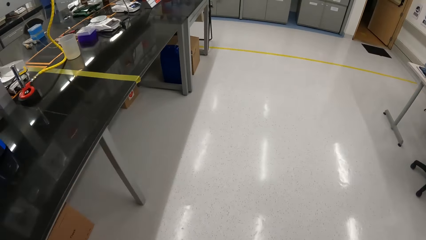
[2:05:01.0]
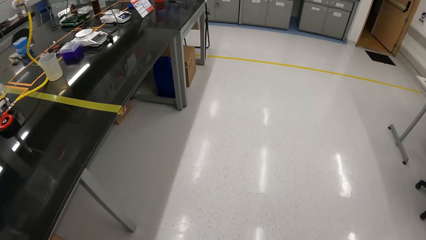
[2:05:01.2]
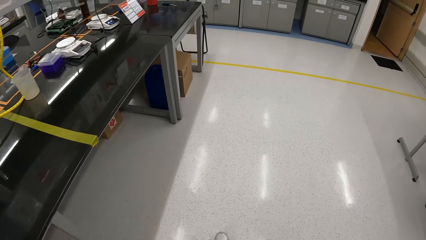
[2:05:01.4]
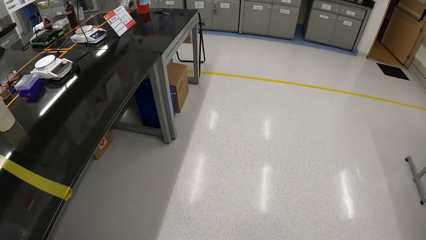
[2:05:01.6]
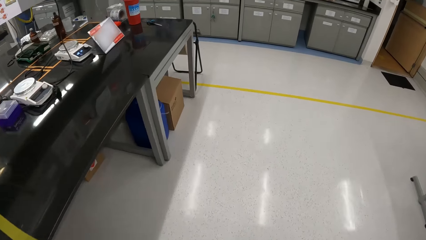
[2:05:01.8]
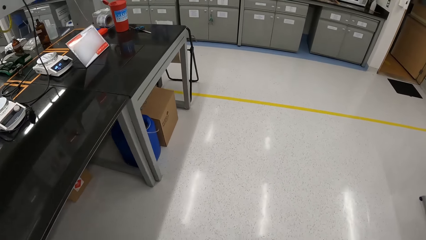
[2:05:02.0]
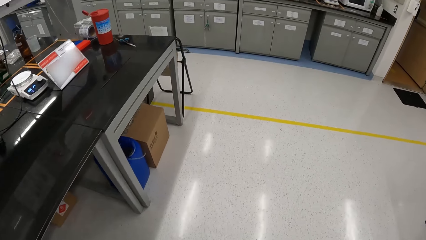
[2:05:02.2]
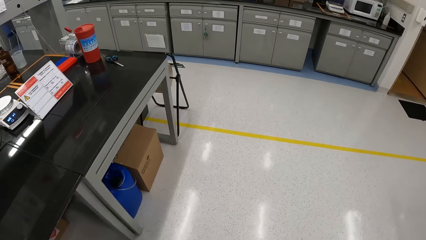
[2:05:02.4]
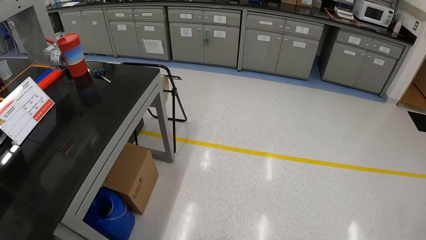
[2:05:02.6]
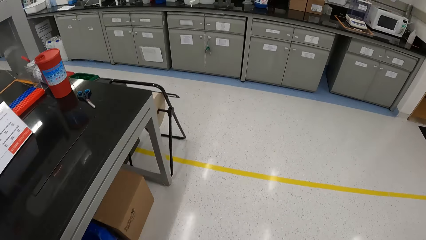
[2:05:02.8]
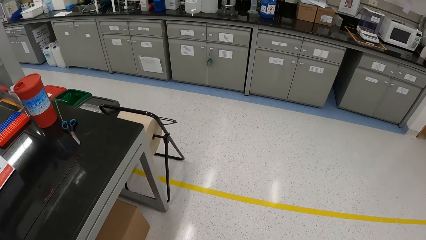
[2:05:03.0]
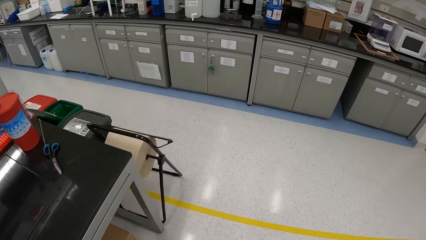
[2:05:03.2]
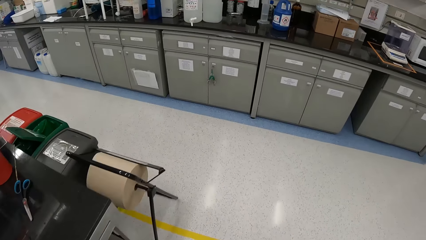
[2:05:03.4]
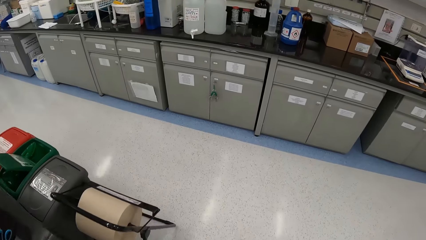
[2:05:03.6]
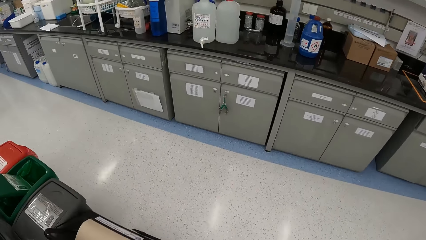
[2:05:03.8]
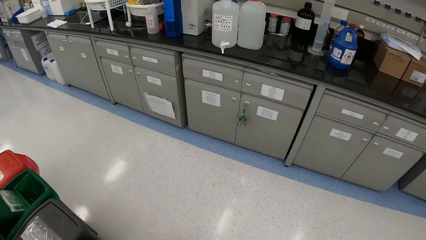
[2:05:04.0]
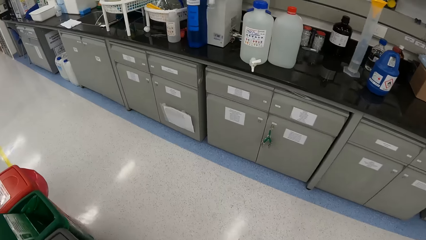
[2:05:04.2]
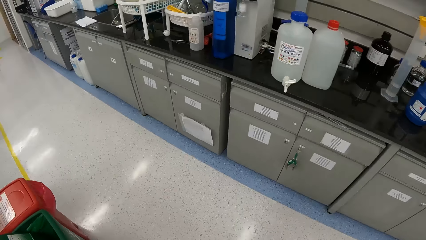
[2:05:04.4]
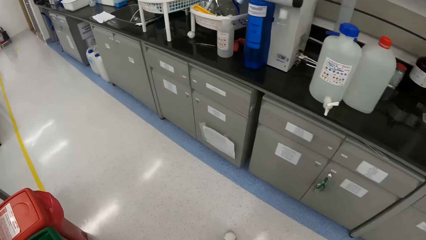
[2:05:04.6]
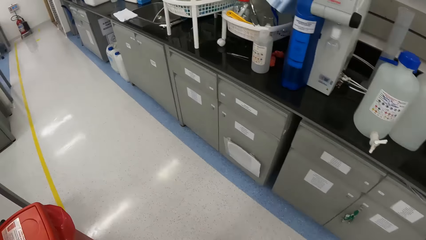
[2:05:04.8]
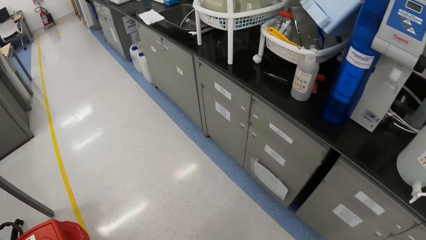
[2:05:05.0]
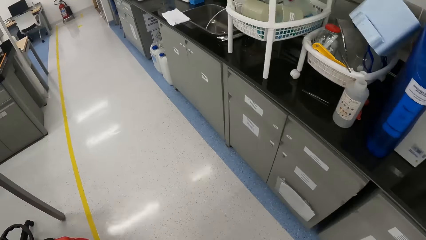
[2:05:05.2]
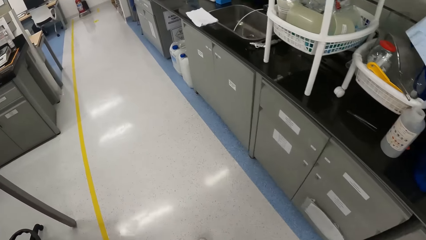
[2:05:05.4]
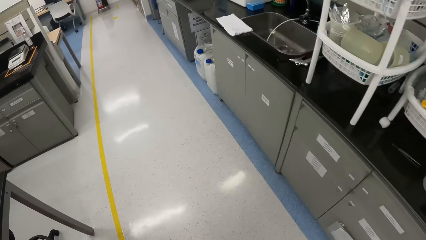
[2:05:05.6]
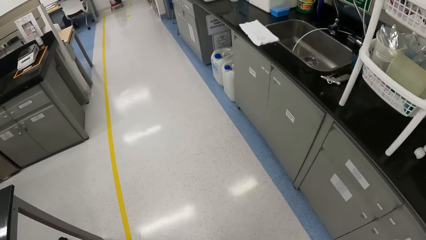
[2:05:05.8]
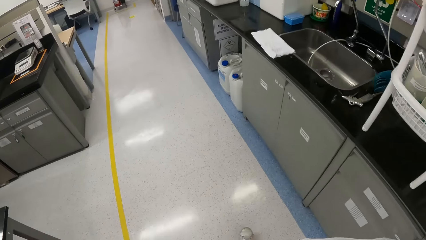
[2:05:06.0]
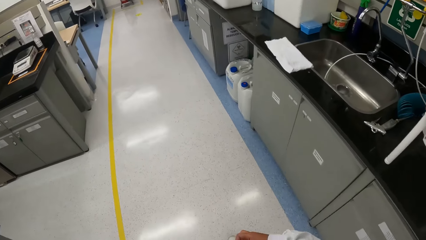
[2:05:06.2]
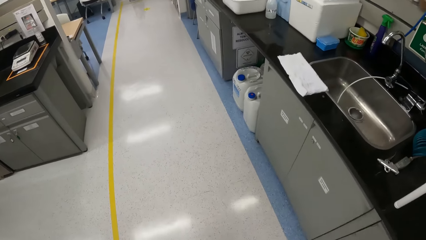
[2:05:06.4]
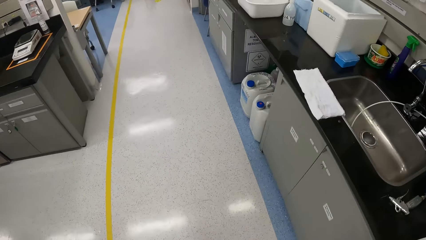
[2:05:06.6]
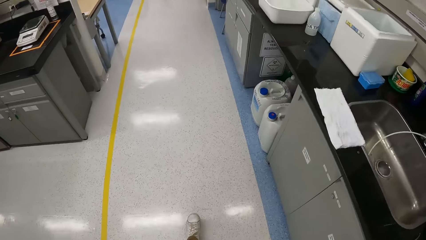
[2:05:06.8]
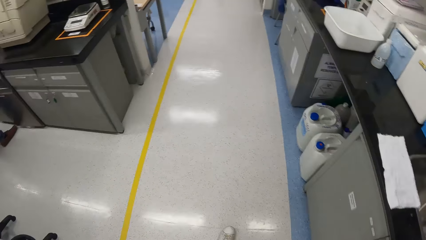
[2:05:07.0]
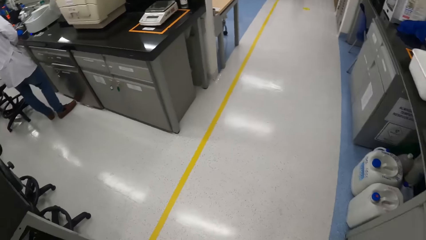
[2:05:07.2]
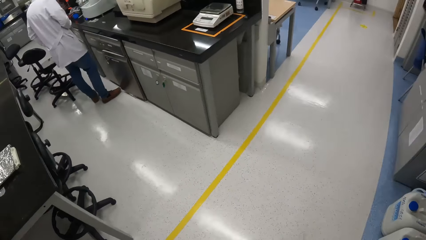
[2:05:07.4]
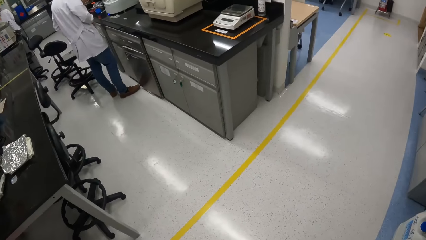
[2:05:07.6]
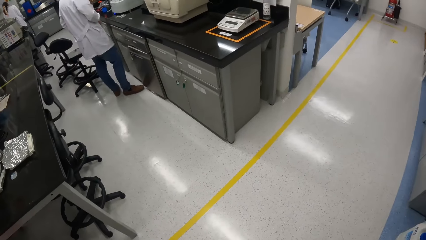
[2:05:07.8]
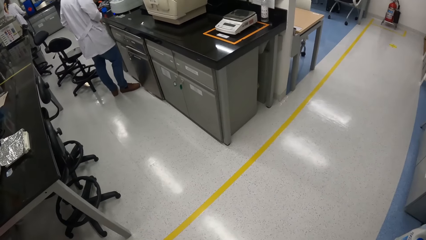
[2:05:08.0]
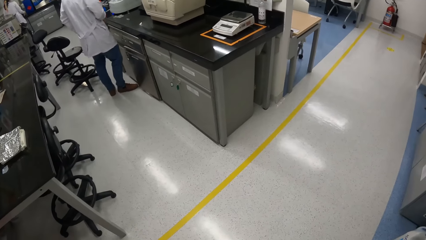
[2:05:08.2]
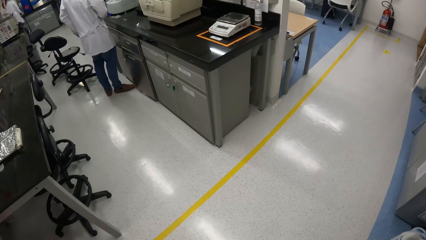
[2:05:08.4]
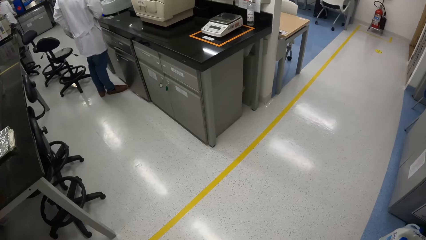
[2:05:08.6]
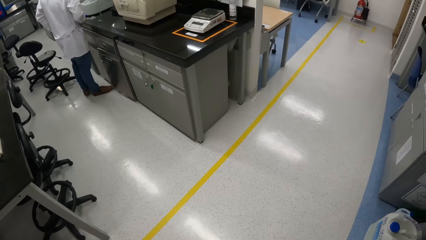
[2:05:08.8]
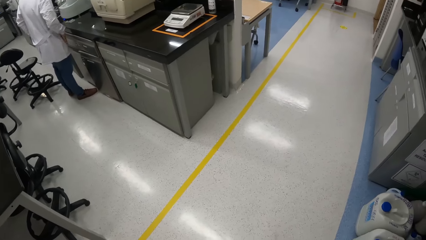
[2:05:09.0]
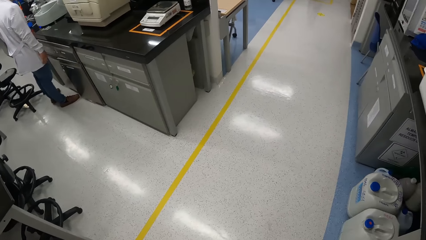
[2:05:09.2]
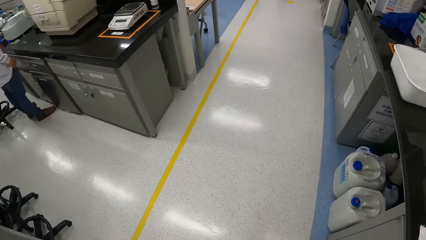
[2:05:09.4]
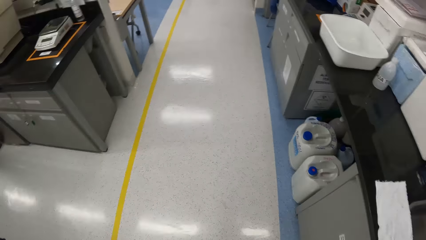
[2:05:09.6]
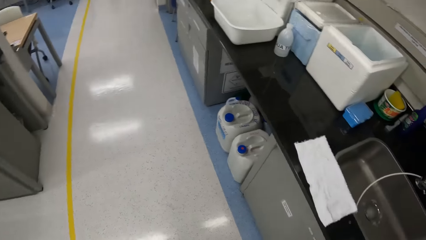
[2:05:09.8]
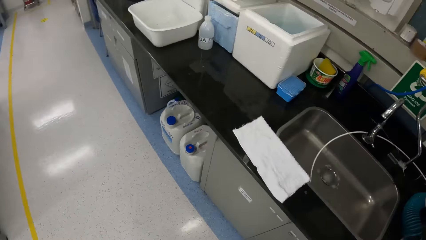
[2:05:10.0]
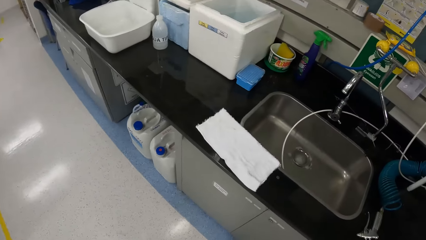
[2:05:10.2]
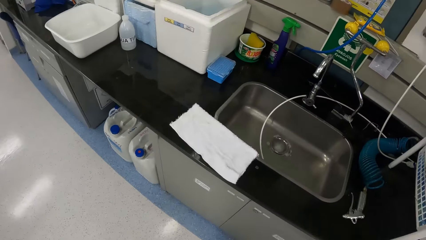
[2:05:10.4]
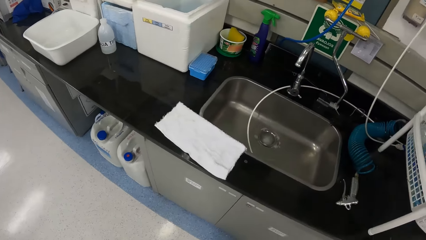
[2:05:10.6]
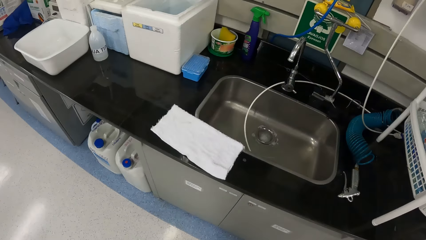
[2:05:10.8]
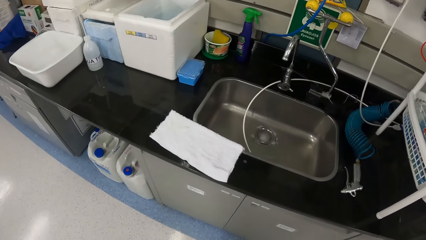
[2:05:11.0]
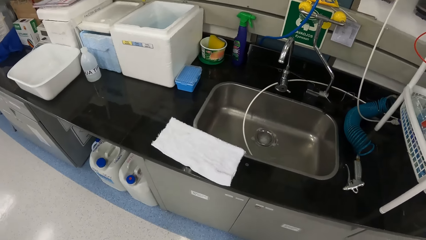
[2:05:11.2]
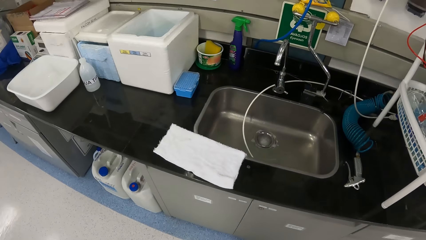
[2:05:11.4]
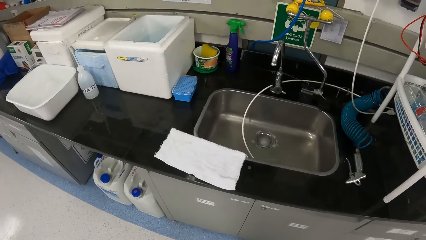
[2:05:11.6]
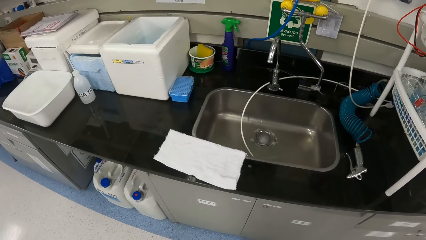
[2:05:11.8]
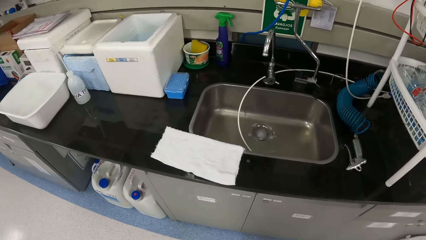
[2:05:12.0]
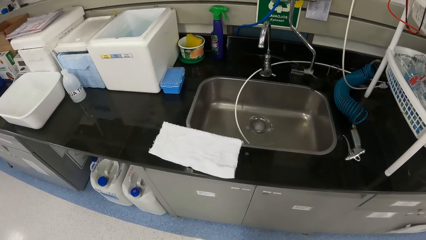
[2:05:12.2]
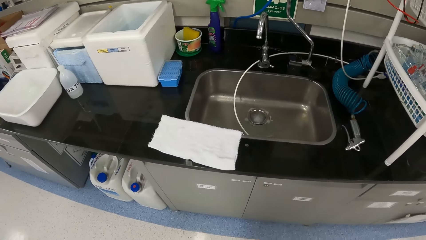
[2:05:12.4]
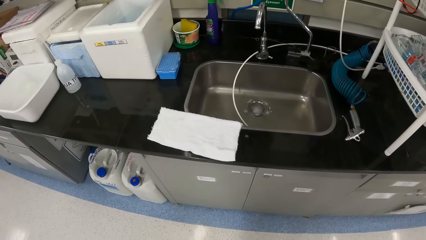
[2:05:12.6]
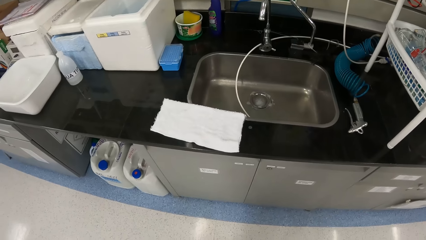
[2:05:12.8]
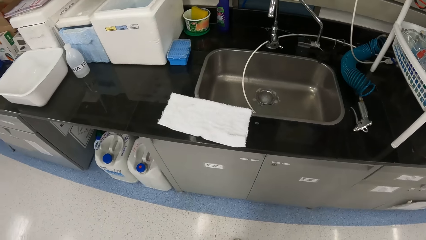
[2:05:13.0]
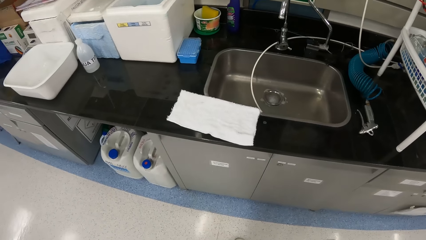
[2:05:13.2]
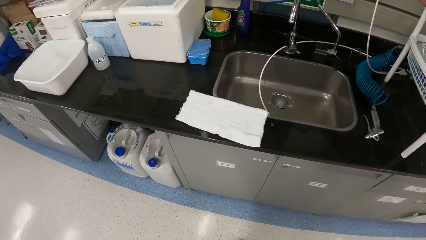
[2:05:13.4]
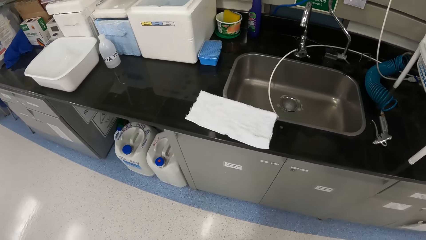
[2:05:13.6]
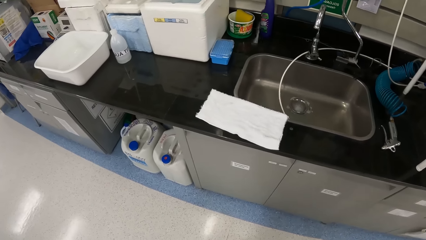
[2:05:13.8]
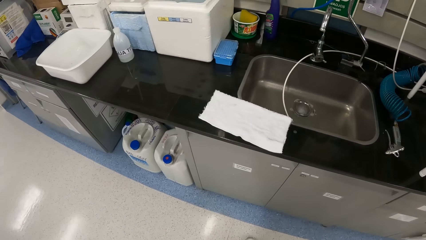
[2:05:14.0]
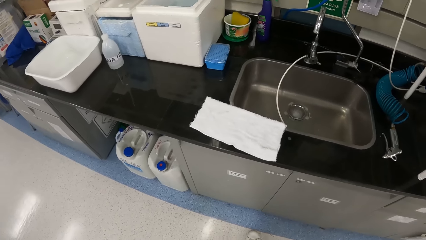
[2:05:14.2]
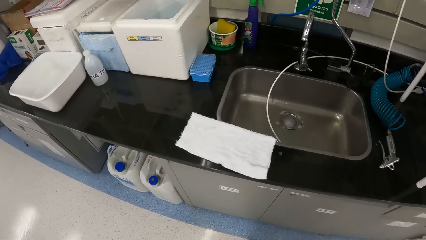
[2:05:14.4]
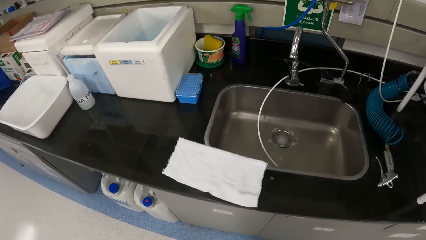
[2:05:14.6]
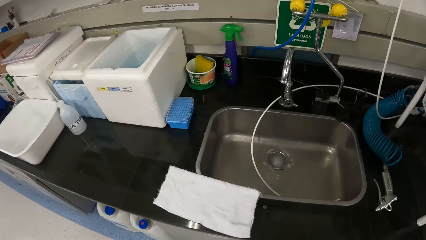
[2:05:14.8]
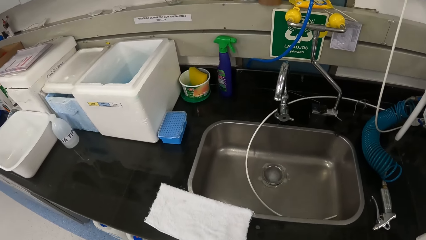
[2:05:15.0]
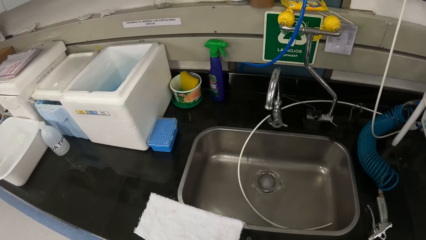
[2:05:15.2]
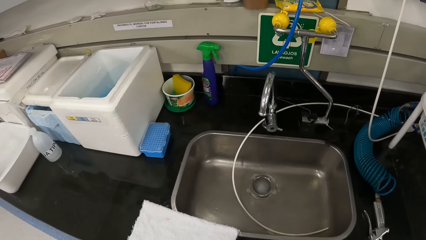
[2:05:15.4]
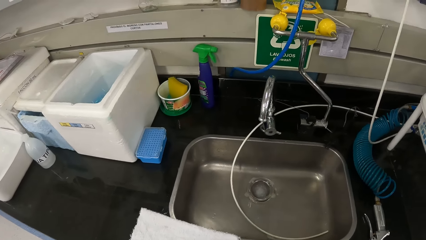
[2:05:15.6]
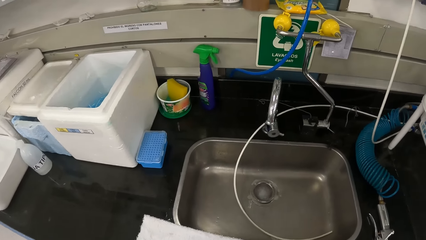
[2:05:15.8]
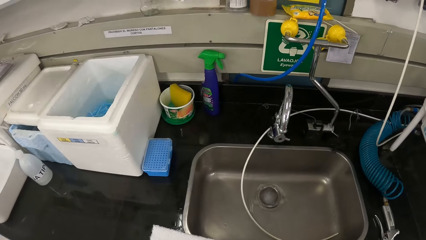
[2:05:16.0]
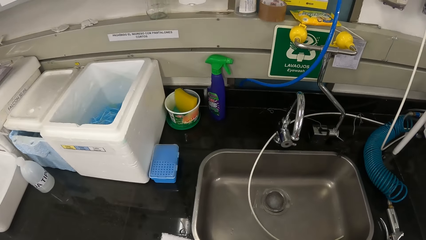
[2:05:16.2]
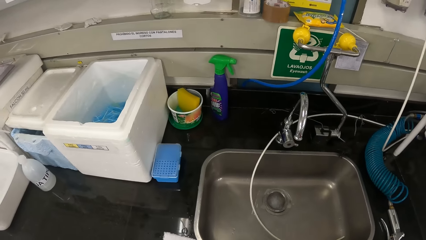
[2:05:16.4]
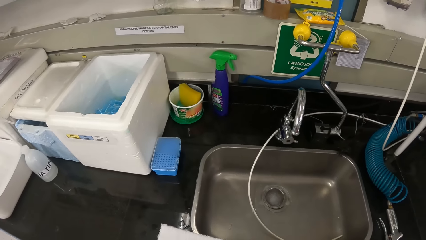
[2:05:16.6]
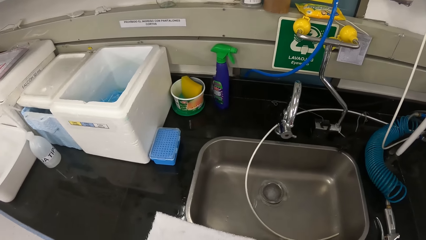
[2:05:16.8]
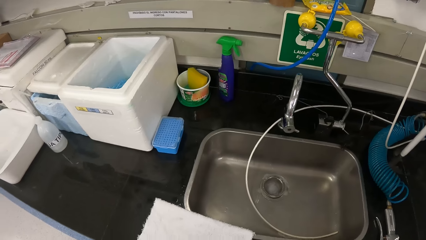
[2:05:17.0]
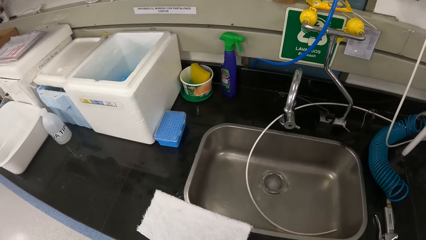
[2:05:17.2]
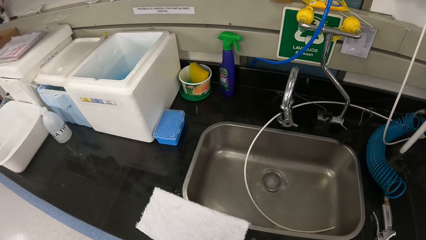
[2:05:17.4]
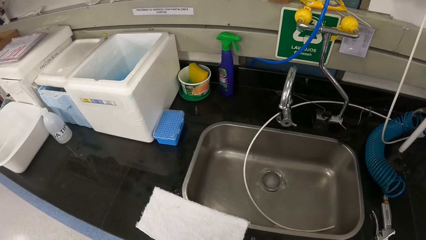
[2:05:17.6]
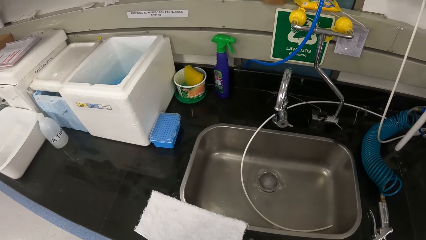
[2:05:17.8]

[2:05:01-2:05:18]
The camera wearer looks around.
